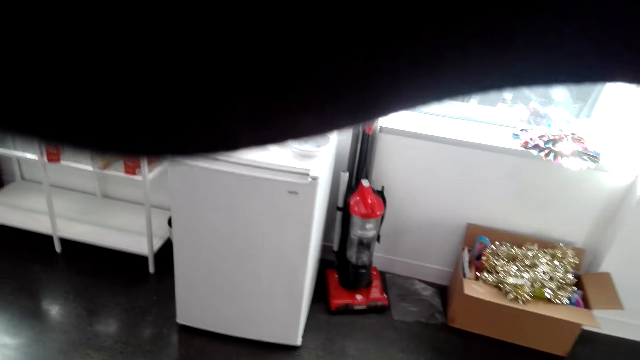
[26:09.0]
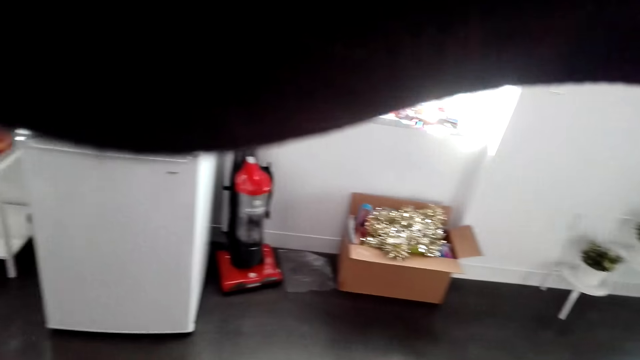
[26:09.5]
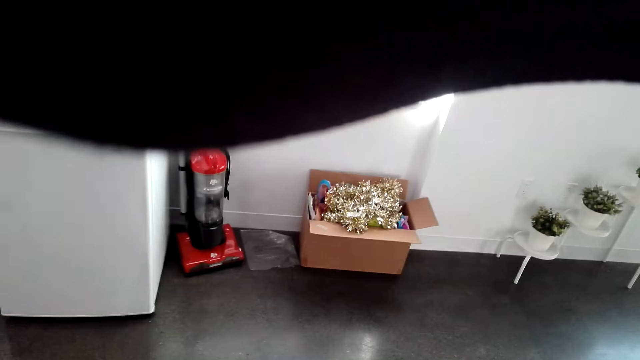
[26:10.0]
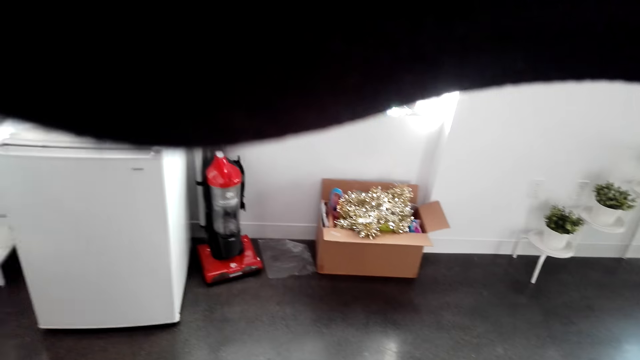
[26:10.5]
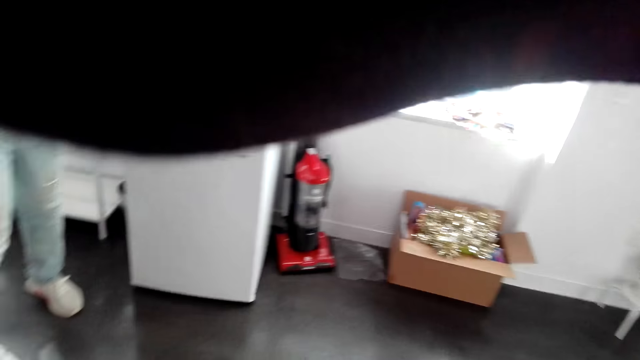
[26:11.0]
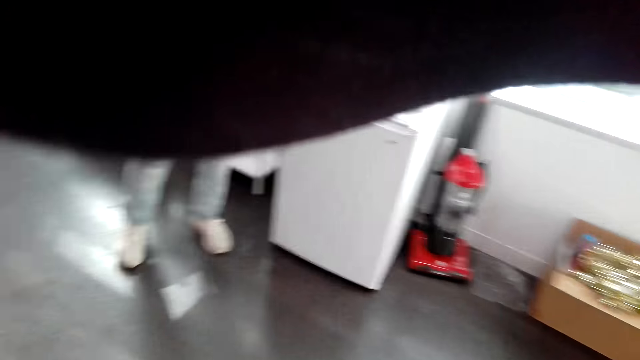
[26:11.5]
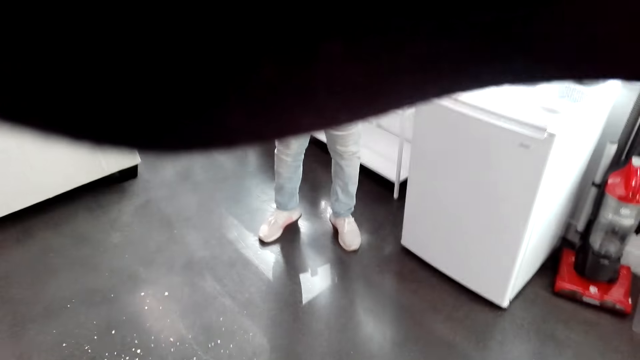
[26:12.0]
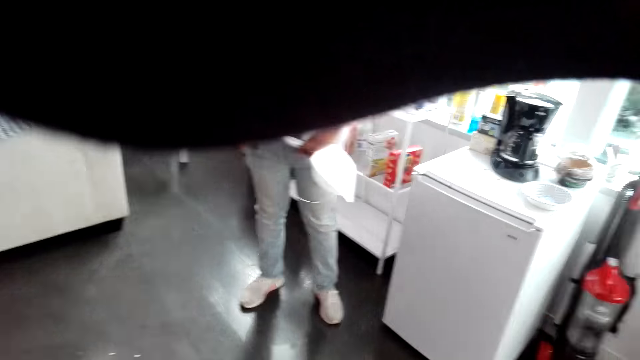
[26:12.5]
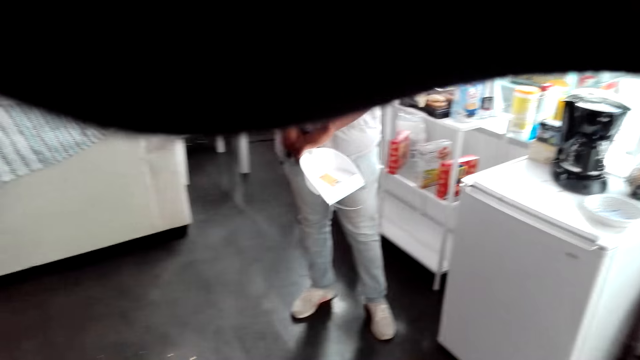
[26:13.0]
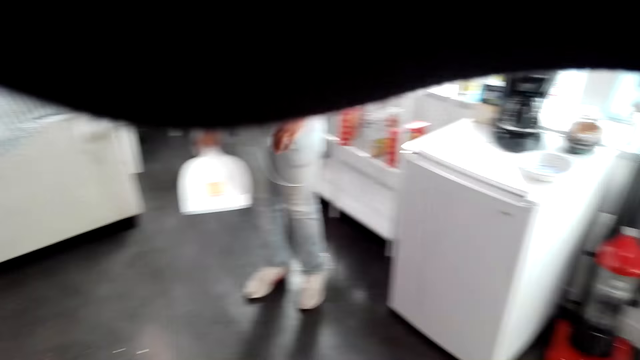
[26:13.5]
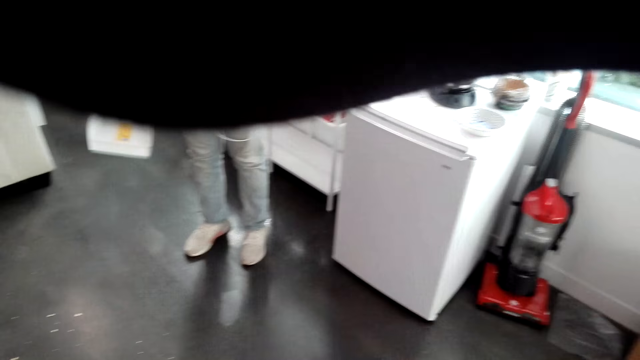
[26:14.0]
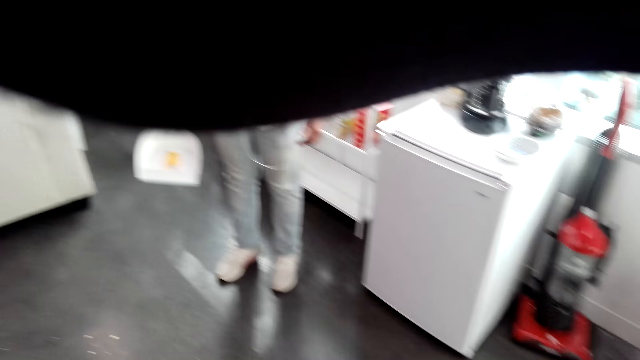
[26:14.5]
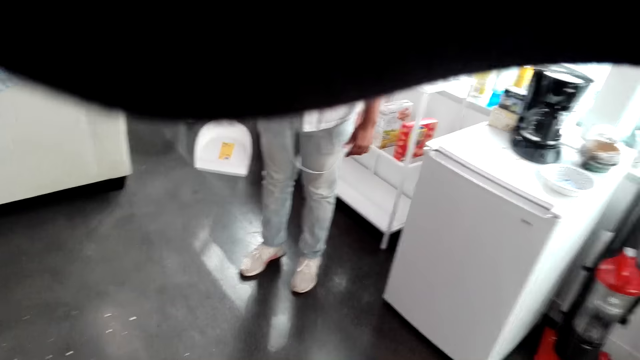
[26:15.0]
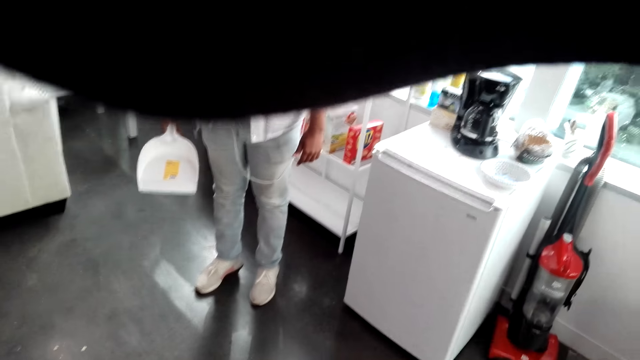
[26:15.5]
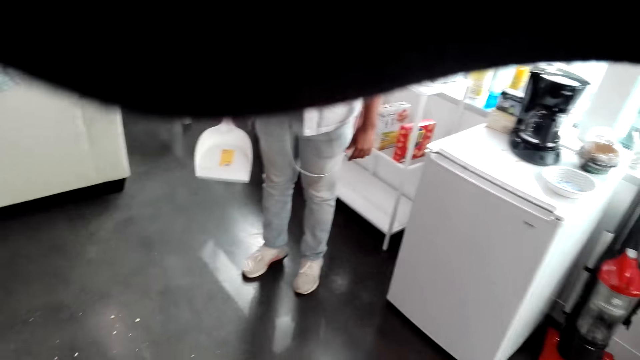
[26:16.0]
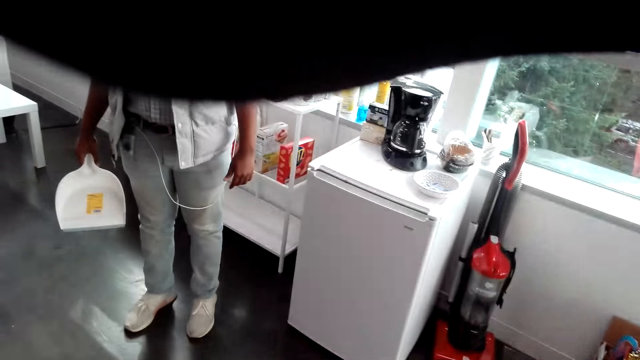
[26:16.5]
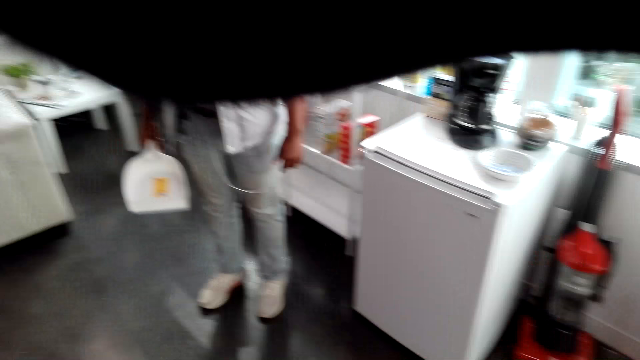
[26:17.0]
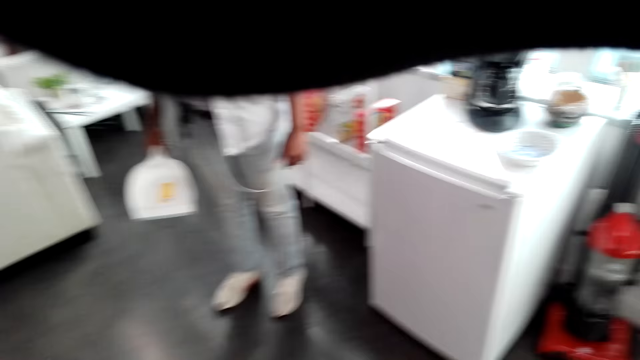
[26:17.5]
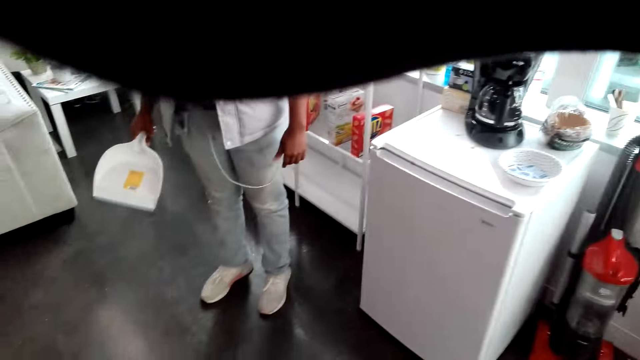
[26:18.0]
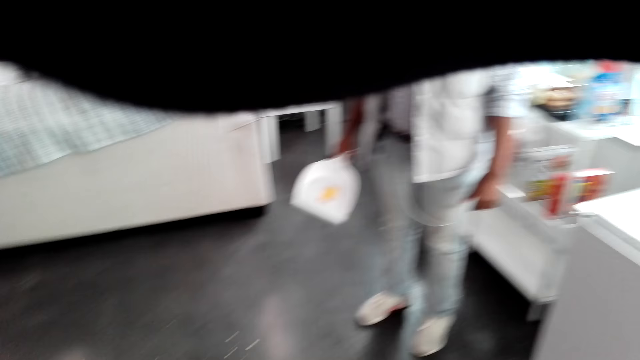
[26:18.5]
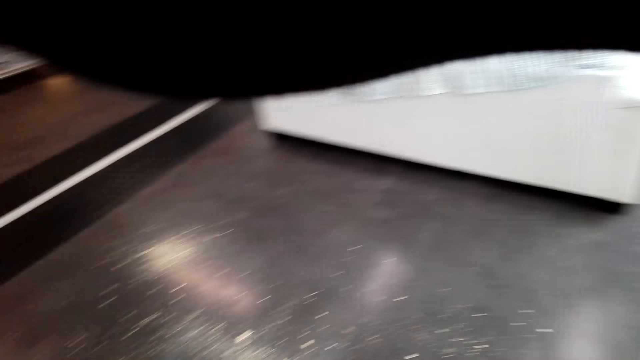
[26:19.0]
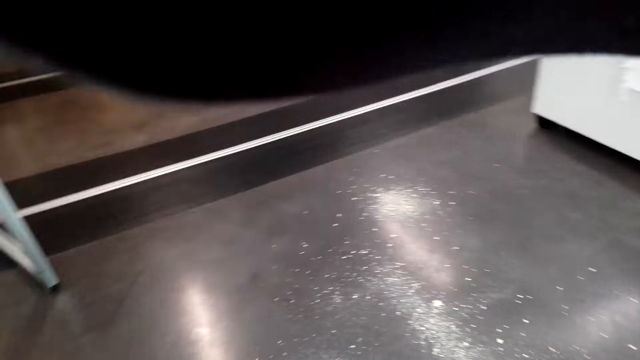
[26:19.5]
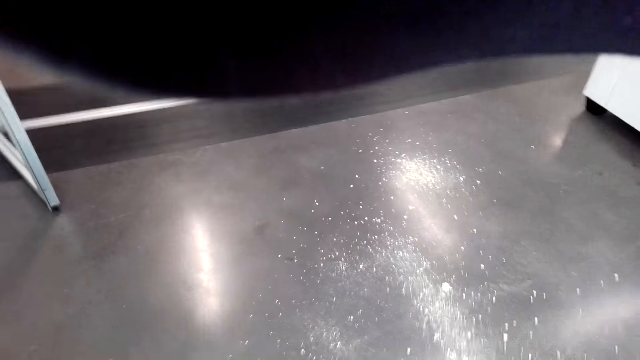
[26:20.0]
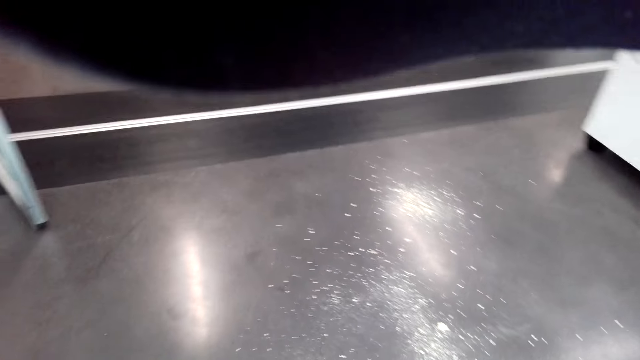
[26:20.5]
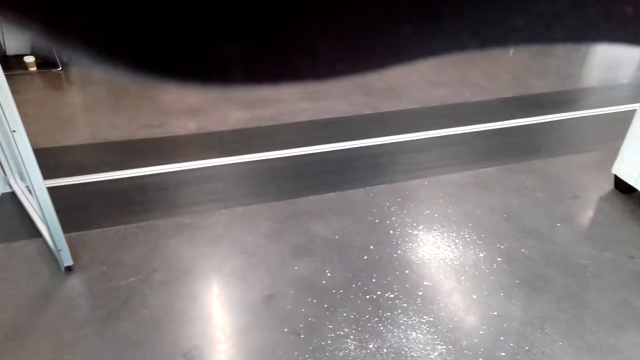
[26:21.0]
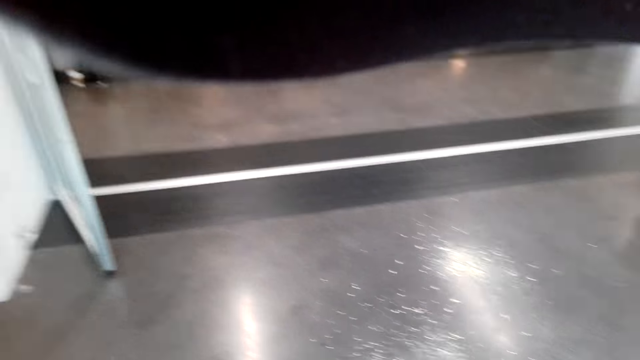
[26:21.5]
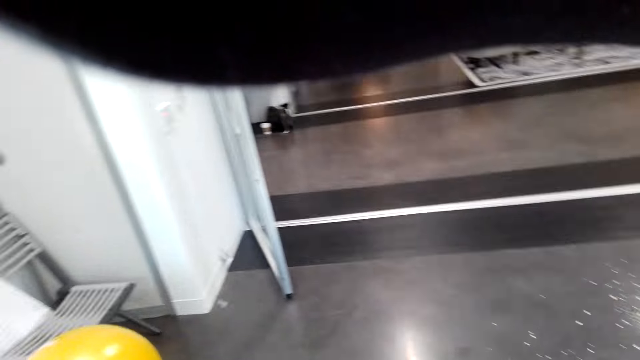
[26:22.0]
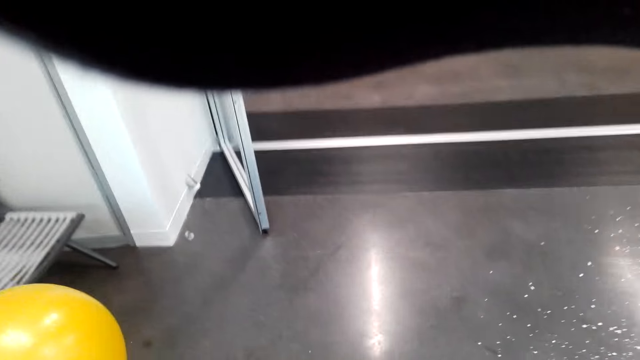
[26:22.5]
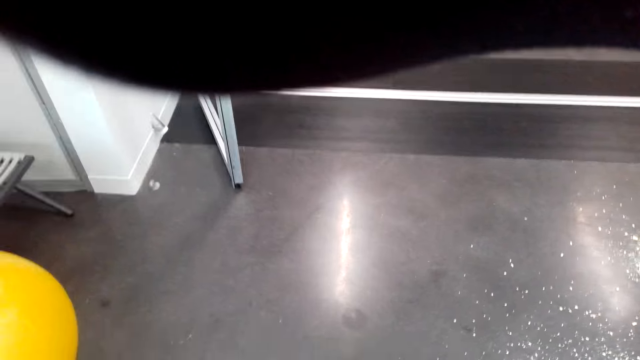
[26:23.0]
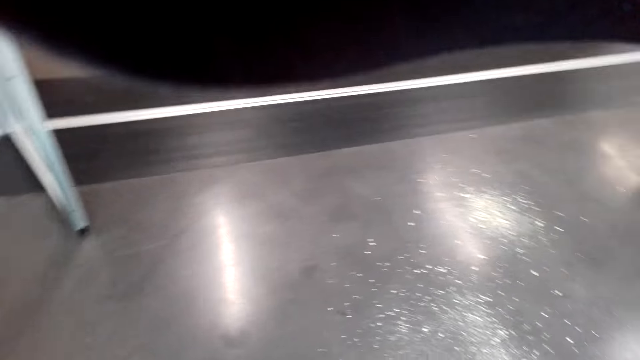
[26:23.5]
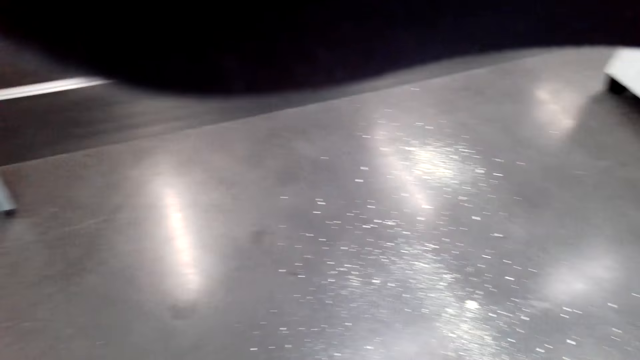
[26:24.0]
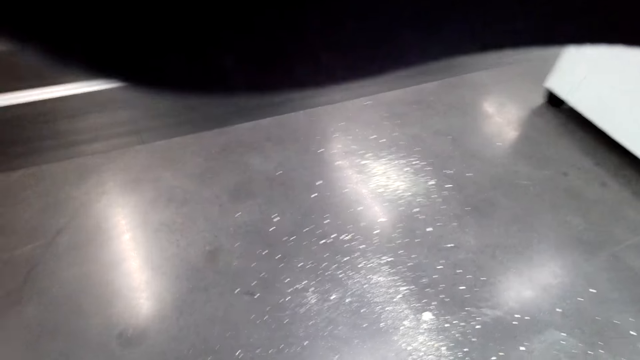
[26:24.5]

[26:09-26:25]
A man holds a dustpan. The camera wearer looks around the floor. They look around the house.

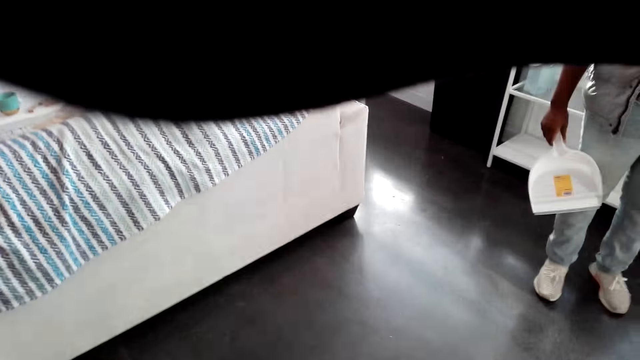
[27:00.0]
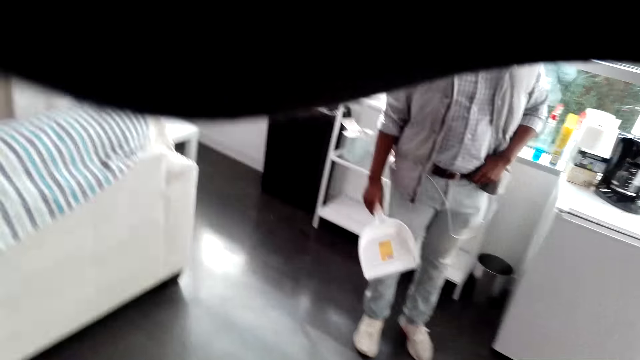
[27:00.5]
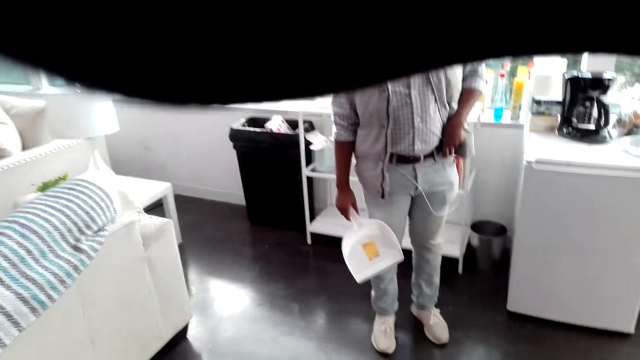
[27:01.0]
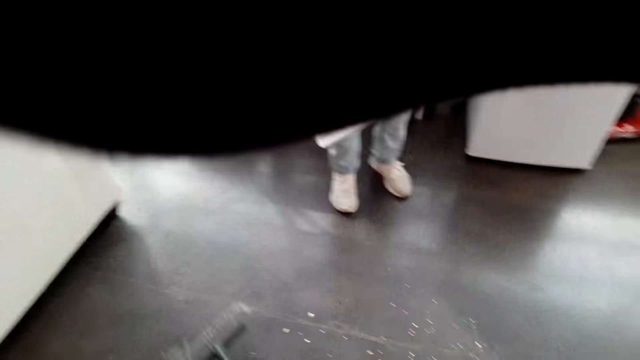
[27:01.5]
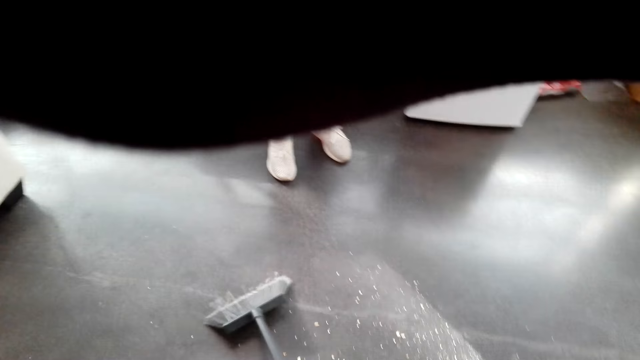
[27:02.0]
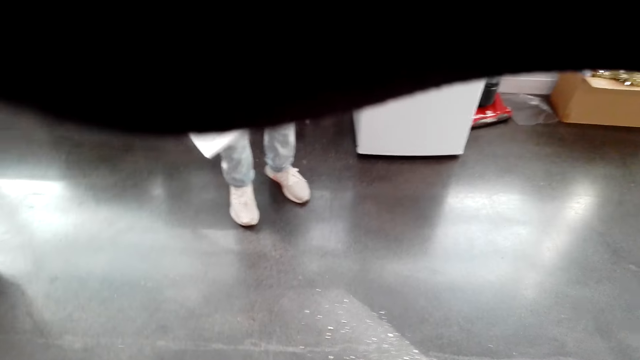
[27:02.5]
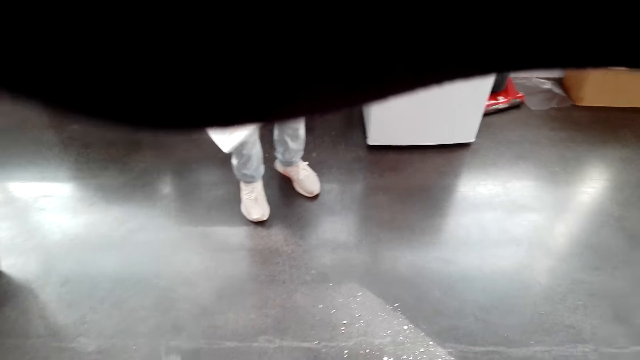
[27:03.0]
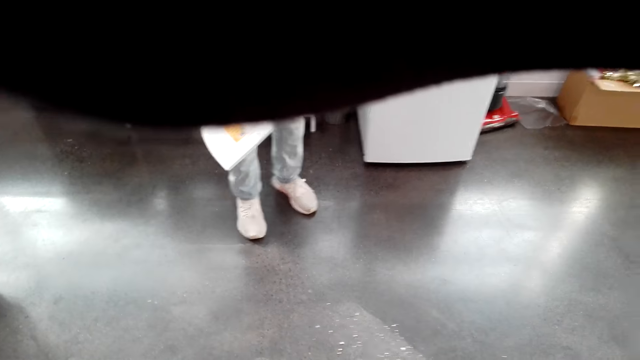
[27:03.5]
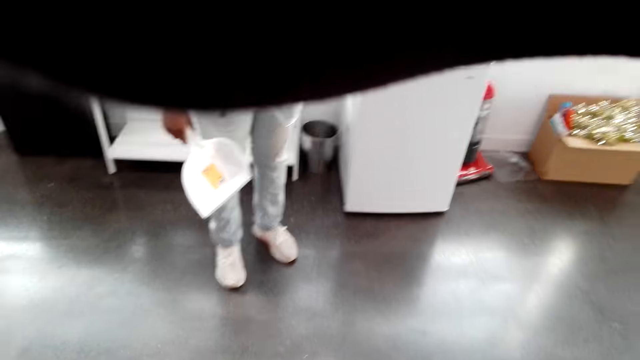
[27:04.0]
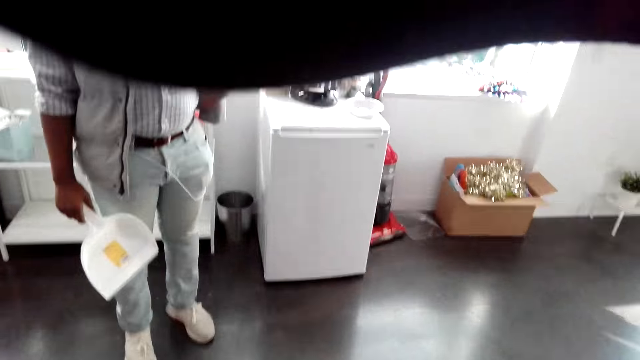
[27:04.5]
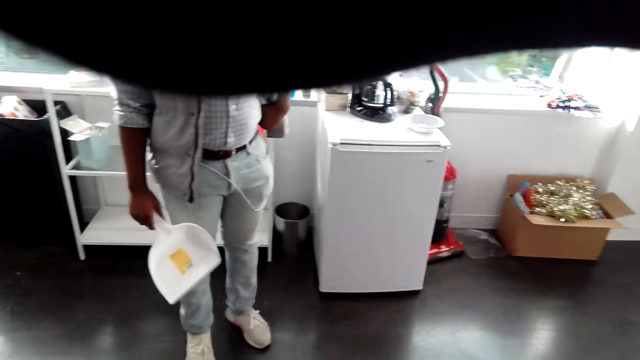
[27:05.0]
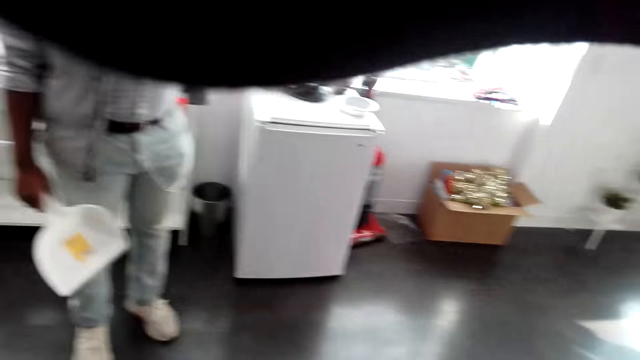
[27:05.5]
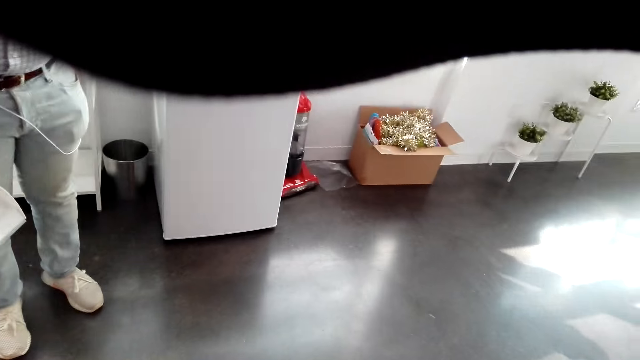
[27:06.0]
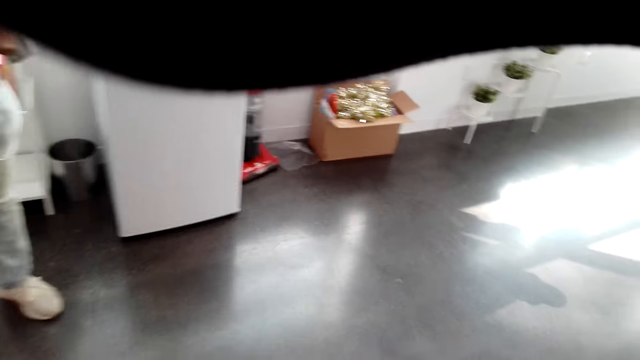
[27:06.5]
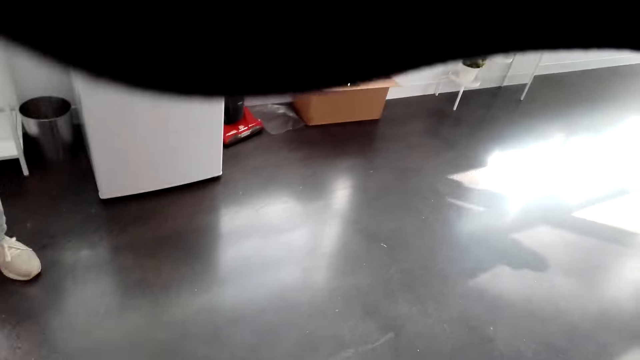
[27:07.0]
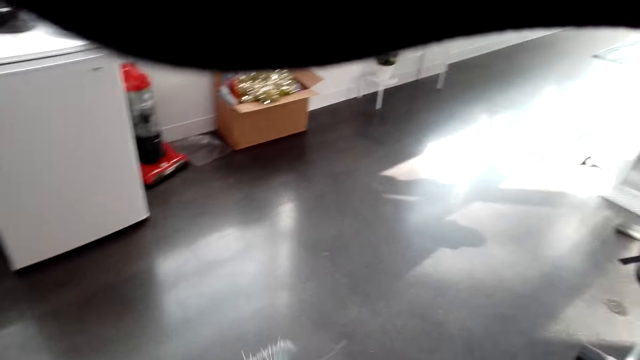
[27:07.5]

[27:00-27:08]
The camera wearer sweeps the house with the broom. They look at the man. They look around the floor.
